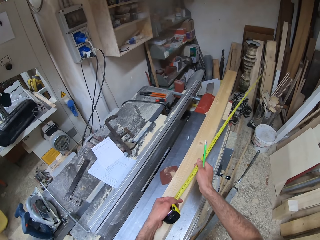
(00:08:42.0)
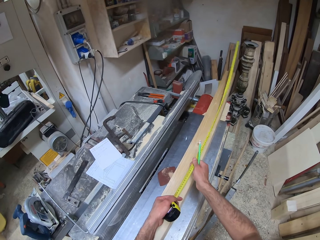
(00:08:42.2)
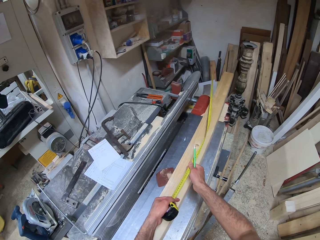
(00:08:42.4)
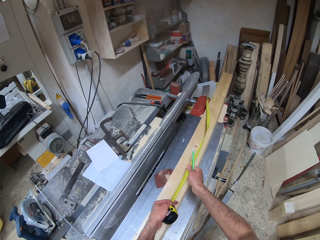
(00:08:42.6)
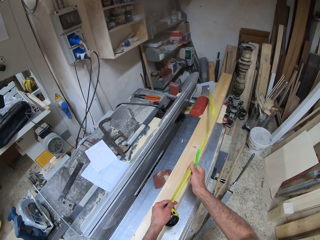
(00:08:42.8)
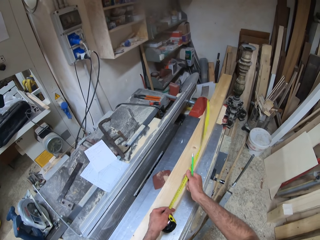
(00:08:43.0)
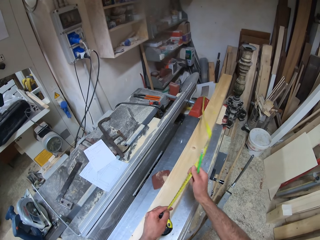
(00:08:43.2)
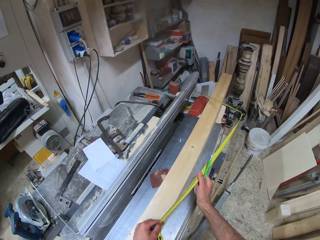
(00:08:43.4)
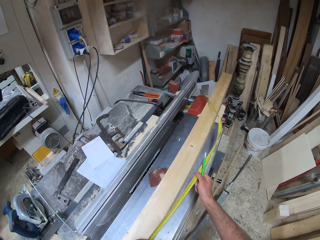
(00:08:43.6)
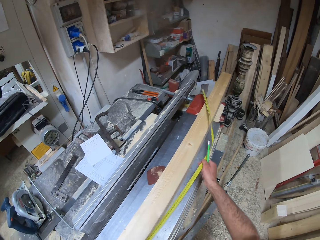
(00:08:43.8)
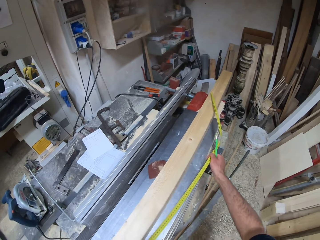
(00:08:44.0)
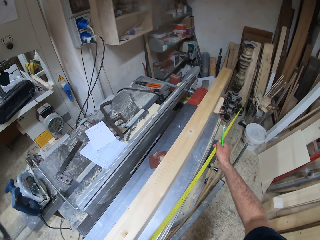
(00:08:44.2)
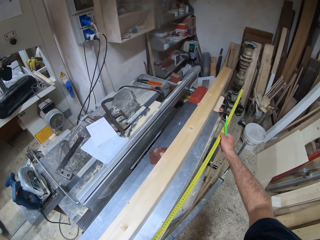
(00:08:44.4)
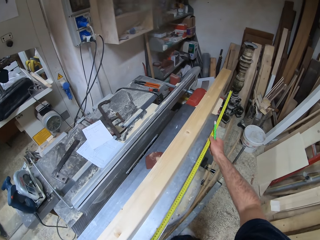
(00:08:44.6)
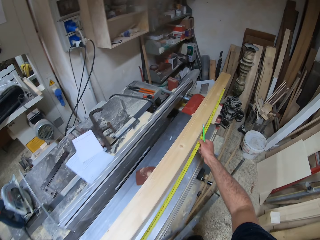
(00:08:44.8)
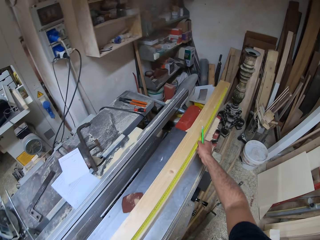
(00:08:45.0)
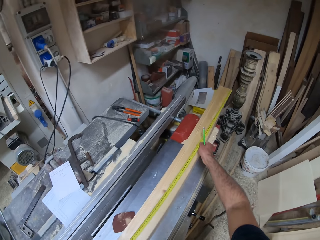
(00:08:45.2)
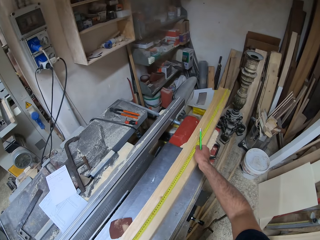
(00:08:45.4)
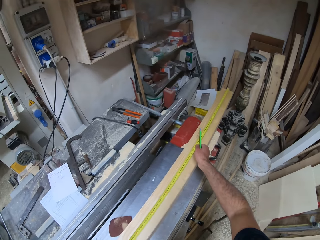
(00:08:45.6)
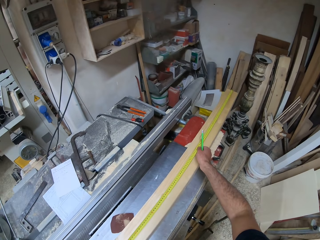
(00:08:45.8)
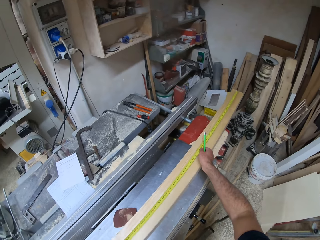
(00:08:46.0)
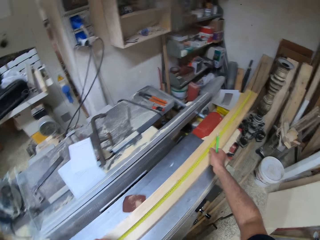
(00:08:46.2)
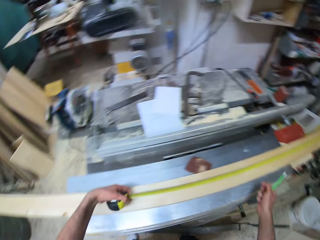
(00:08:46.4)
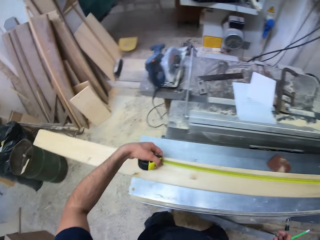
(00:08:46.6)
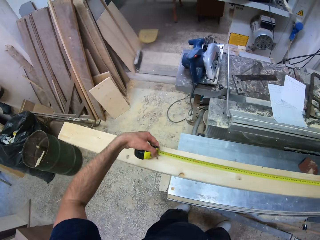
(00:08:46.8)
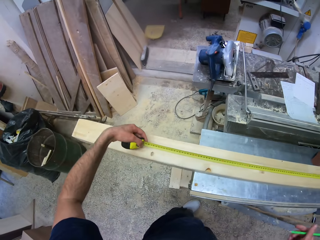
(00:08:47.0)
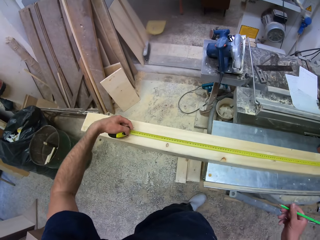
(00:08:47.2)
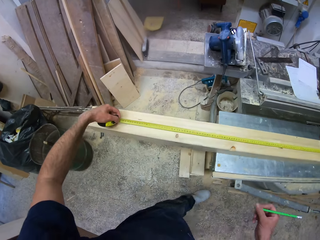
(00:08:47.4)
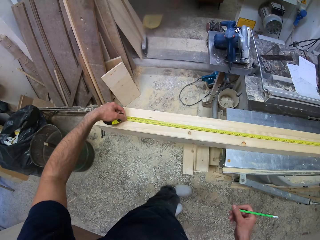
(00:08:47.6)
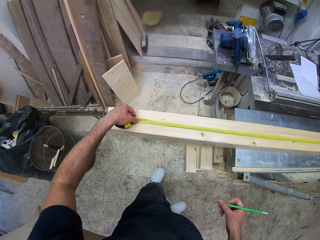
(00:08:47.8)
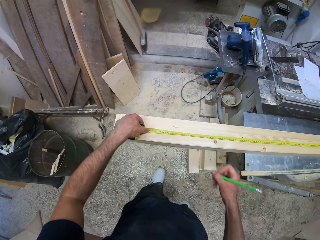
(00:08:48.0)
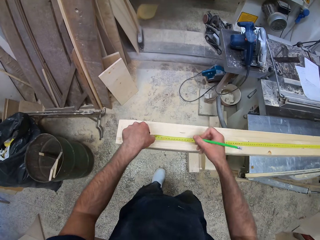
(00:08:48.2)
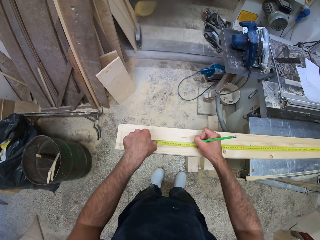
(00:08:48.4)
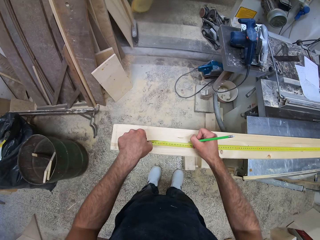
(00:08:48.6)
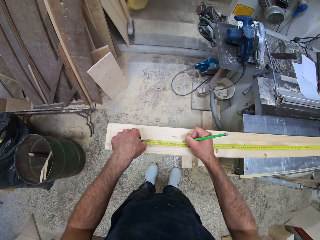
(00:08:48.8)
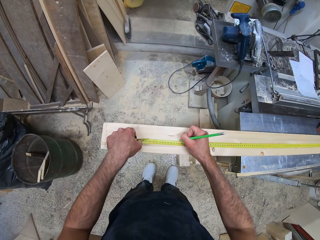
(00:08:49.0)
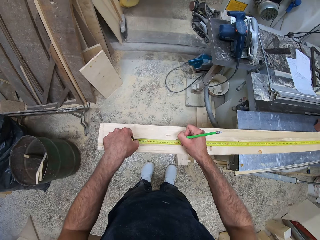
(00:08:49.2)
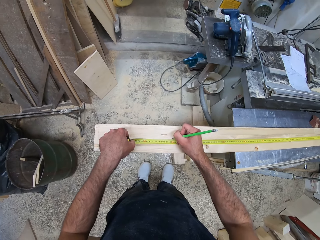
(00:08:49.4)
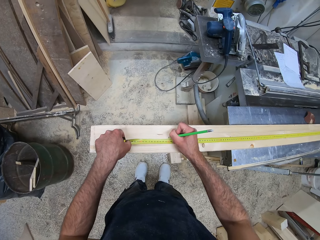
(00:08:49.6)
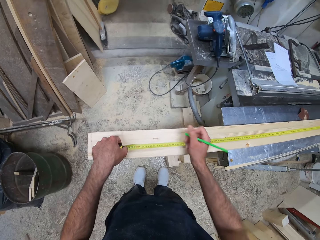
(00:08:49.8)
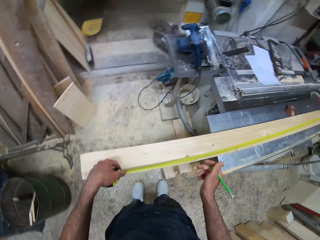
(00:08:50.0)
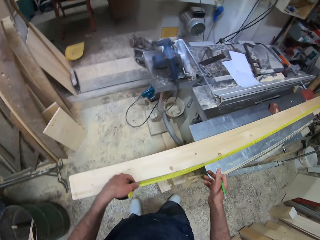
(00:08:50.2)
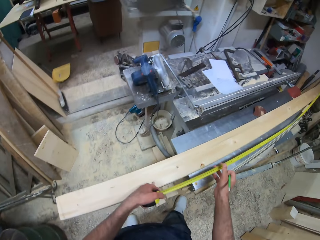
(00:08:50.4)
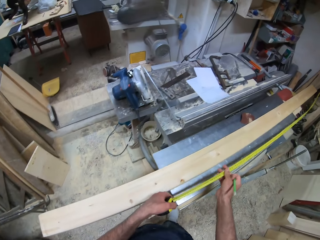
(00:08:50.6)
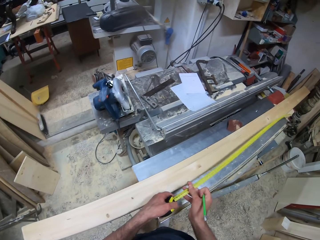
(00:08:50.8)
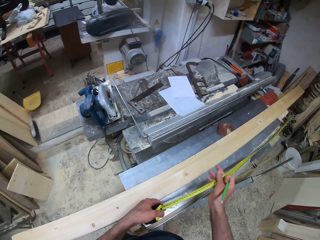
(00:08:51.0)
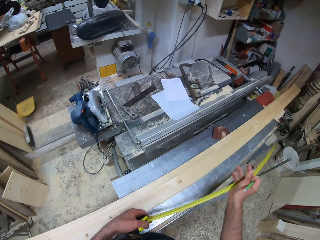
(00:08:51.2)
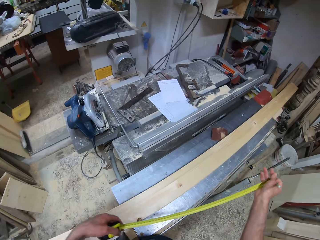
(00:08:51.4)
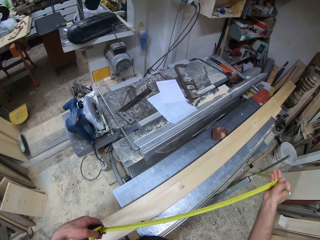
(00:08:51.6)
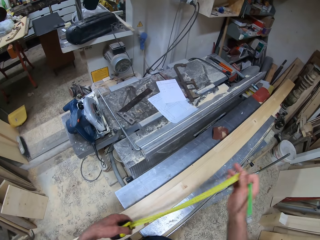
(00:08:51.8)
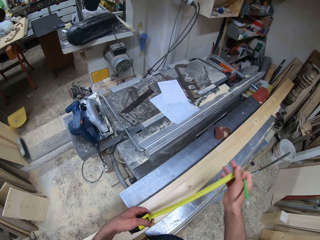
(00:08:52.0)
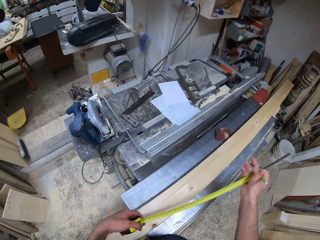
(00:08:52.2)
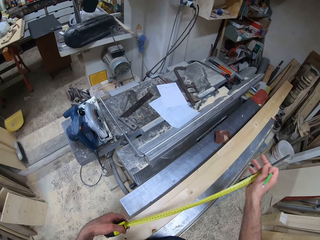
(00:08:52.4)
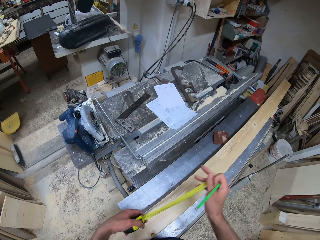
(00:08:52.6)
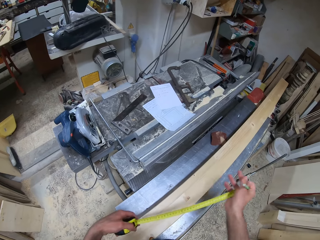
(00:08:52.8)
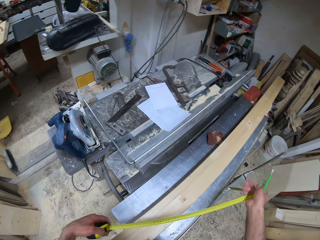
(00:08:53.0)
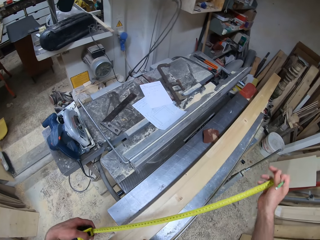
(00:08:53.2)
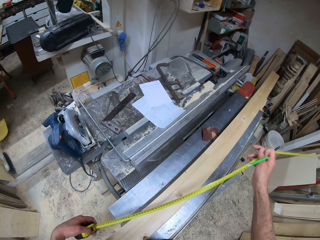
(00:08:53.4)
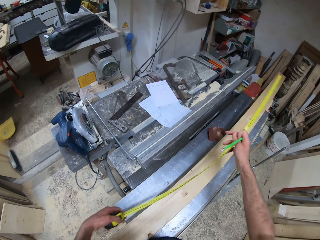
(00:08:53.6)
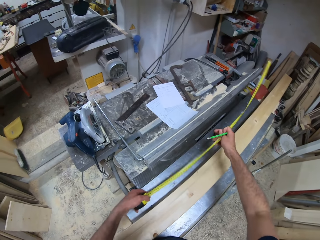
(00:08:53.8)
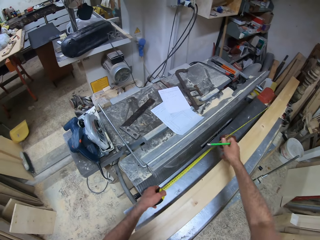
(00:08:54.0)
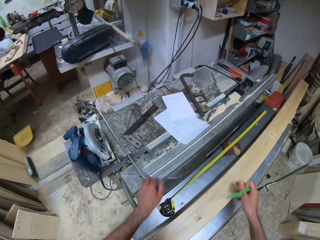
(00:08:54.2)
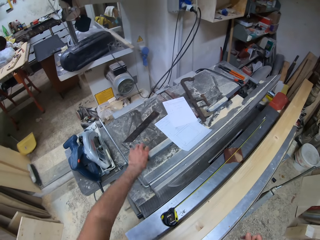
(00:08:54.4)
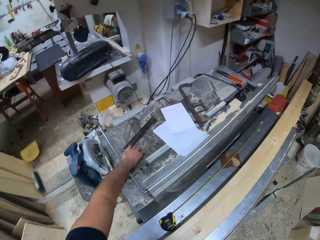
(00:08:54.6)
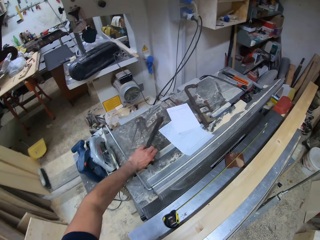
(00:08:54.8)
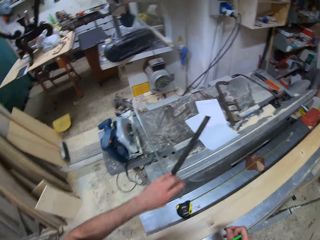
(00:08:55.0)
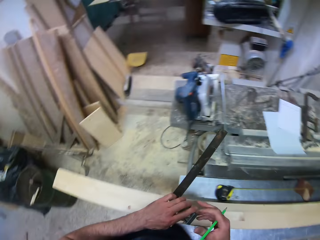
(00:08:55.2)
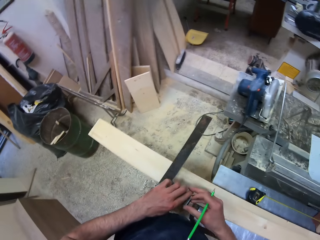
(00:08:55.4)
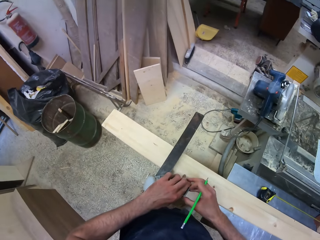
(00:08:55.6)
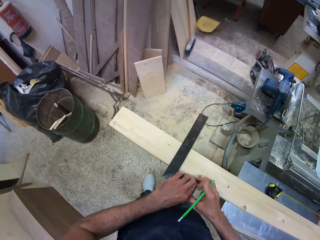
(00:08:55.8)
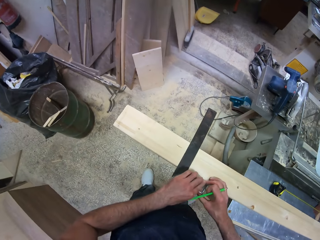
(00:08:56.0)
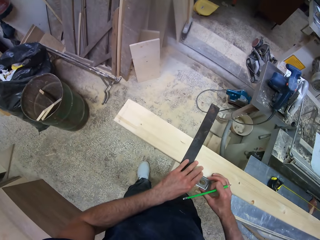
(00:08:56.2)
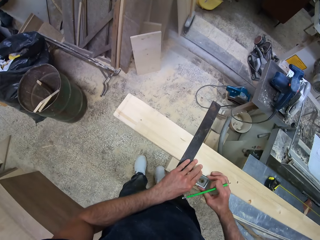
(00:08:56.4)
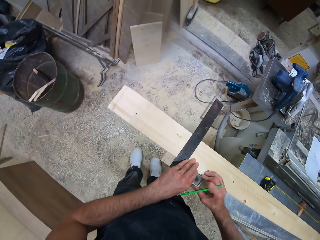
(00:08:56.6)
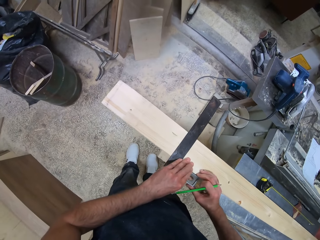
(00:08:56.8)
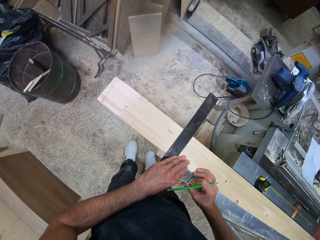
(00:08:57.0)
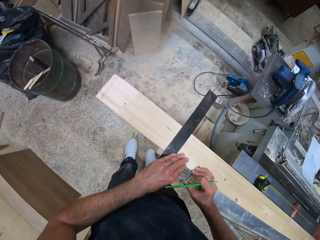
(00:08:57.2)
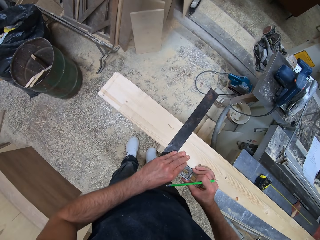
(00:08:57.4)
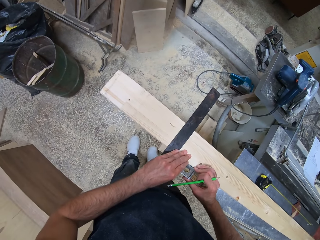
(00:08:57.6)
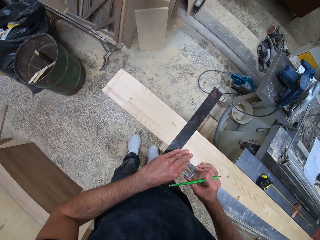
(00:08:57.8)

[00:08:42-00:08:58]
The camera wearer measures the timber with the tape measure. They measure the piece of wood with the measuring tape. They mark the piece of wood with the pencil. They retract the measuring tape. They drop the measuring tape on the wood cutting machine. They pick up the try square from the wood cutting machine. They measure the timber with the try square. They place the try square on the piece of wood.

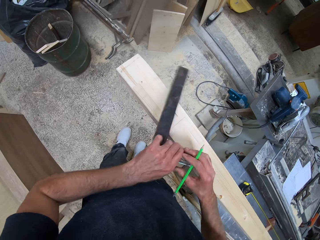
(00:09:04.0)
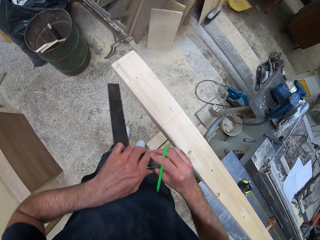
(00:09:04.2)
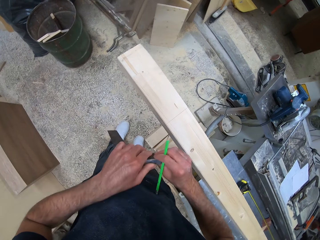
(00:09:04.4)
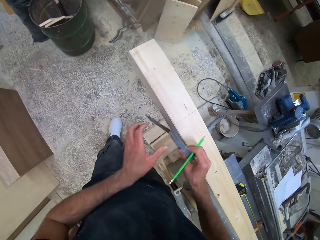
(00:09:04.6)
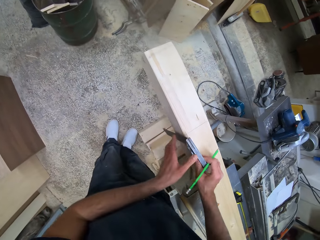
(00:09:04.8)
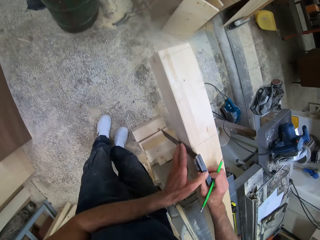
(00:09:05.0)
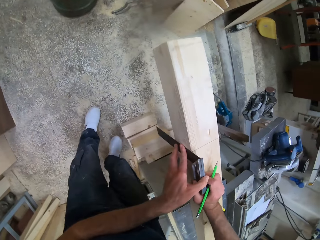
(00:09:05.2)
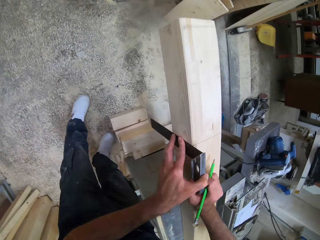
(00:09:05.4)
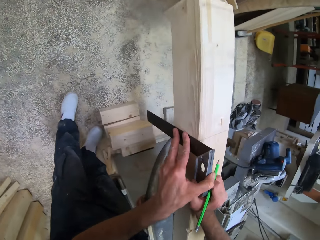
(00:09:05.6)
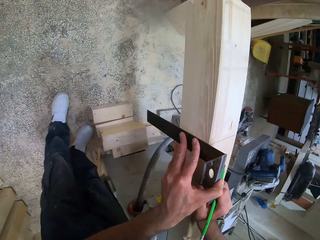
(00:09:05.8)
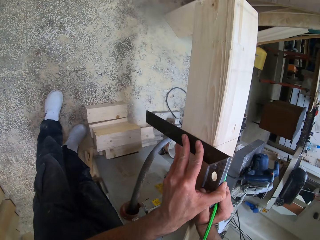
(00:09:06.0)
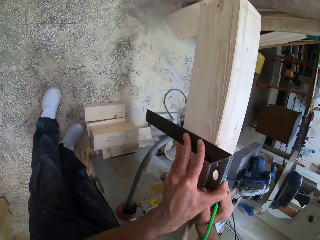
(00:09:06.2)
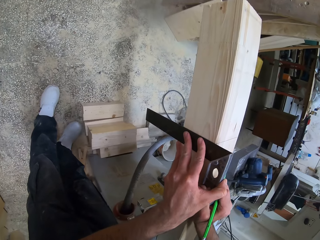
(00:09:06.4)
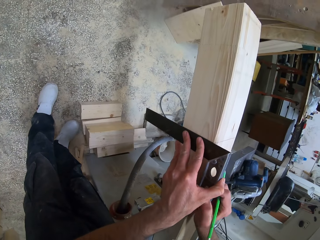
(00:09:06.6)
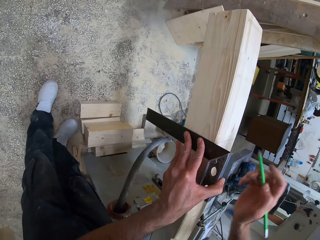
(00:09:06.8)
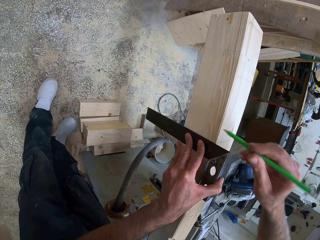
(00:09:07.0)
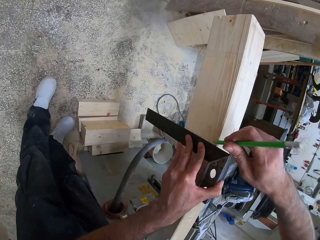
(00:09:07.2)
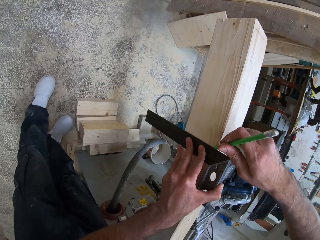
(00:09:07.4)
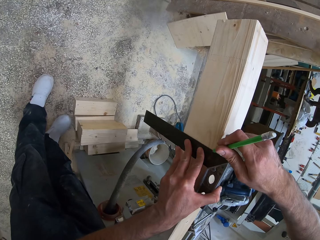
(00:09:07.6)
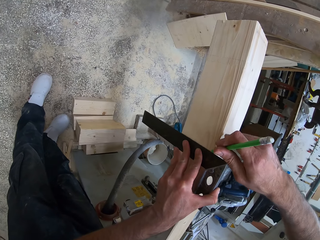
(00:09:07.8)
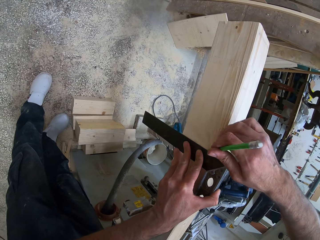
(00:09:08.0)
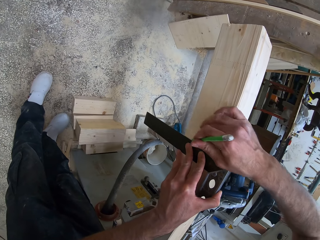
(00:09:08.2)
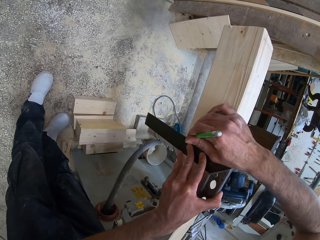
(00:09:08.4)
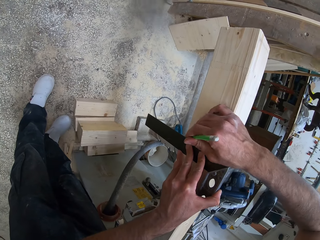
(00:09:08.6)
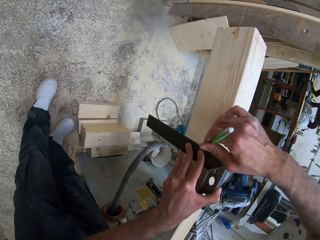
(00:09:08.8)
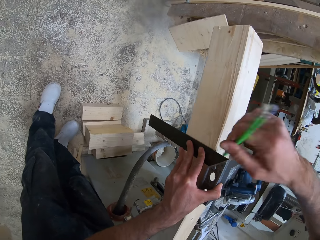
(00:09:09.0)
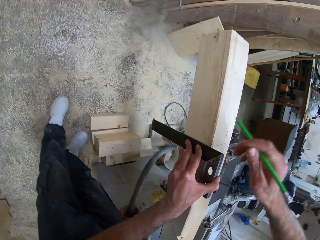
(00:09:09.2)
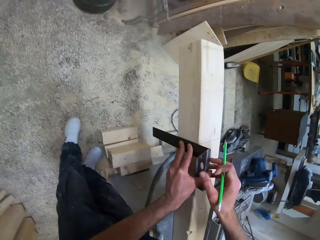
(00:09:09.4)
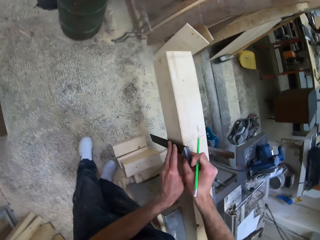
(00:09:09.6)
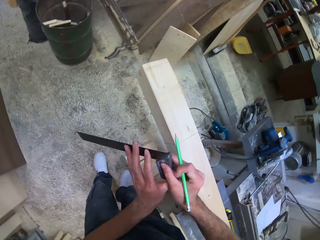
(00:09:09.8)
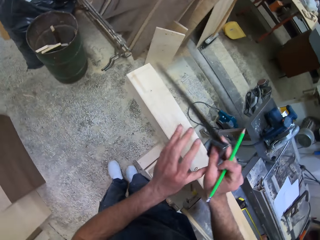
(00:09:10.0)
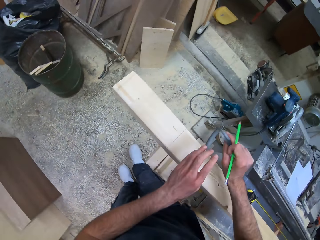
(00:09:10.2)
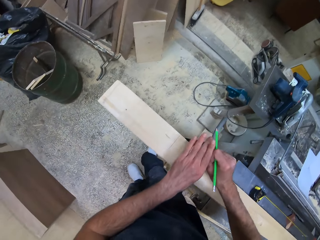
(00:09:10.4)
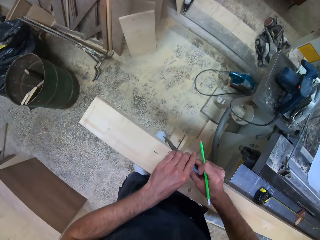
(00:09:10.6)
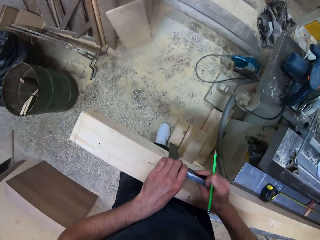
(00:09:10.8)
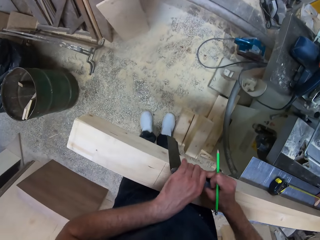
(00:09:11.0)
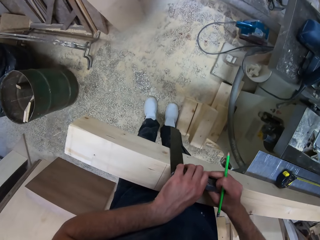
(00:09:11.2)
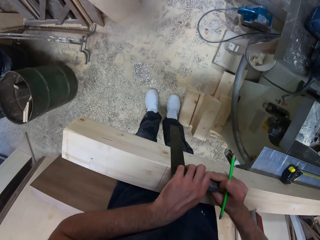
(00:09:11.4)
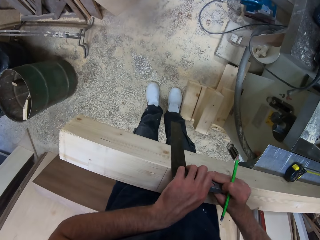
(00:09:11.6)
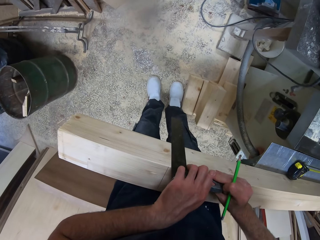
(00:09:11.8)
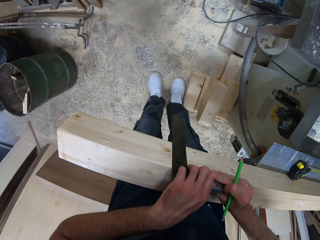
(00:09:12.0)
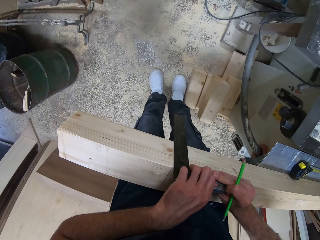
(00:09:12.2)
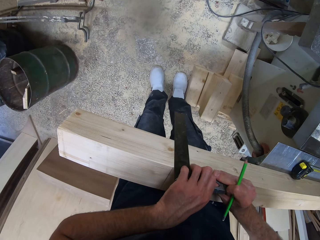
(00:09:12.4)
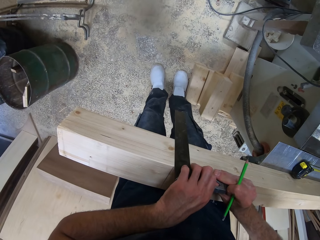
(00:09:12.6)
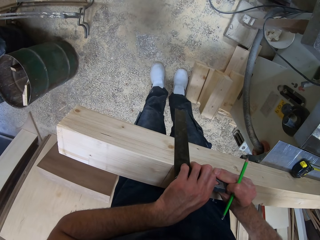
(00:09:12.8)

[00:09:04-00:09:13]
The camera wearer places the try square on the side of the piece of wood. They measure the timber with the try square. They mark the piece of wood with the pencil. They measure the timber with the try square. They place the try square on the other side of the piece of wood.
